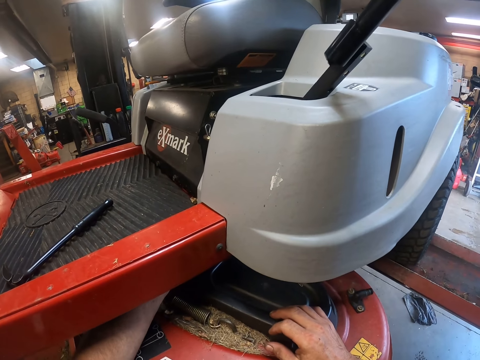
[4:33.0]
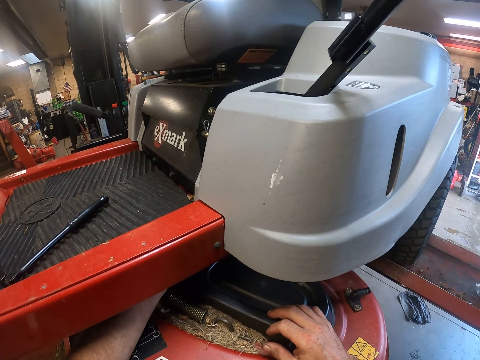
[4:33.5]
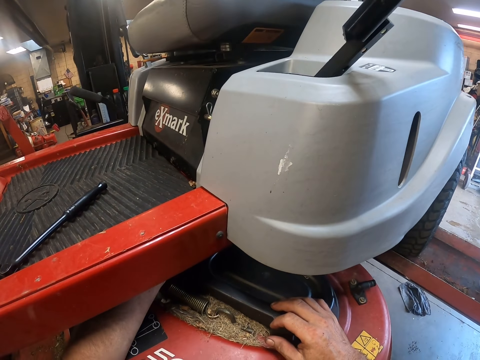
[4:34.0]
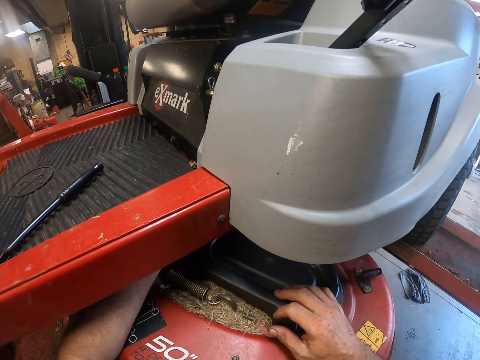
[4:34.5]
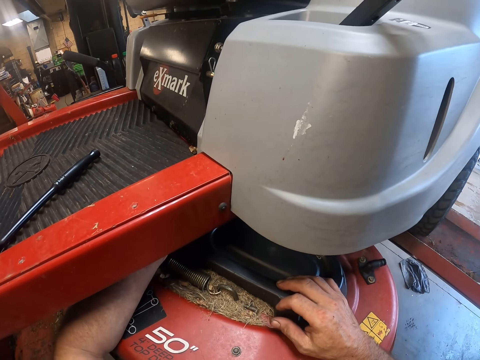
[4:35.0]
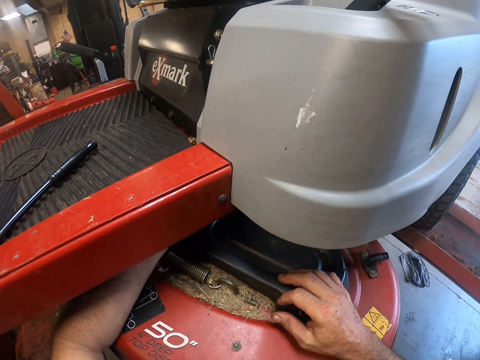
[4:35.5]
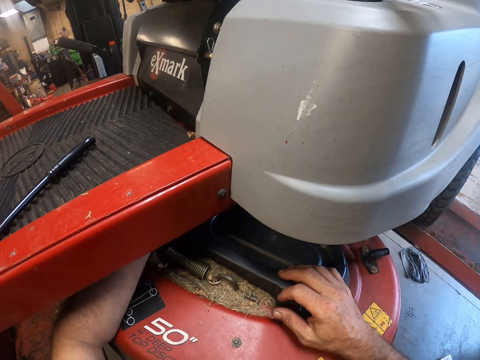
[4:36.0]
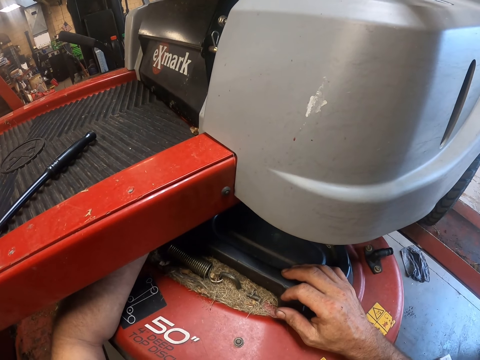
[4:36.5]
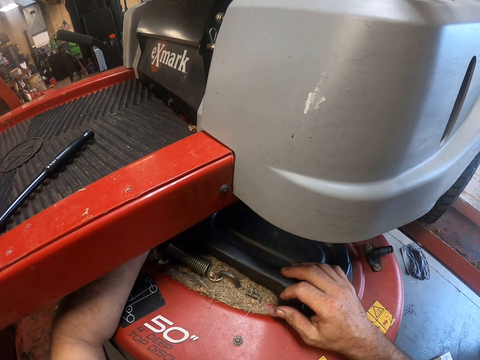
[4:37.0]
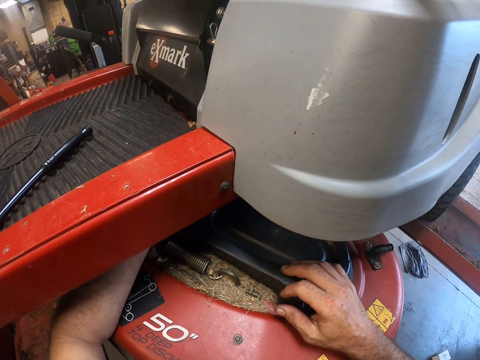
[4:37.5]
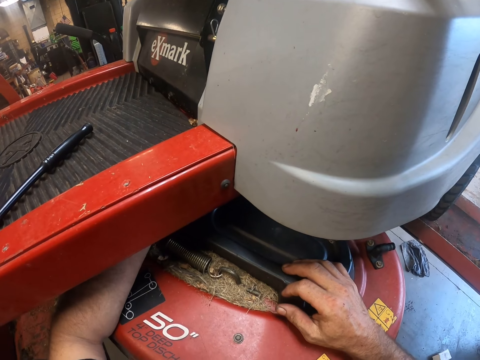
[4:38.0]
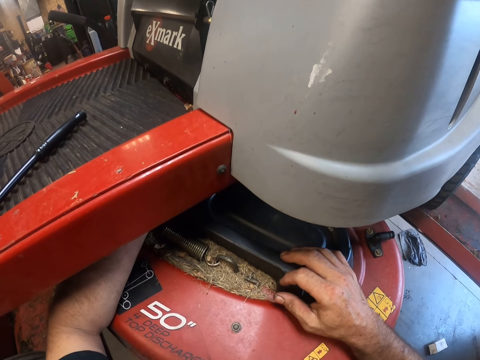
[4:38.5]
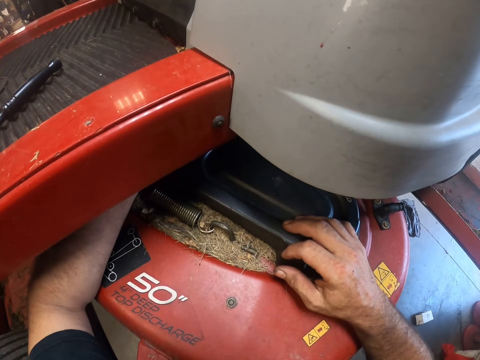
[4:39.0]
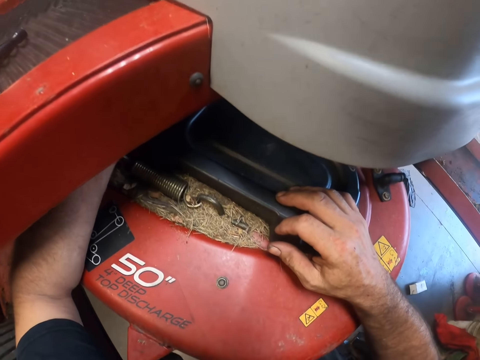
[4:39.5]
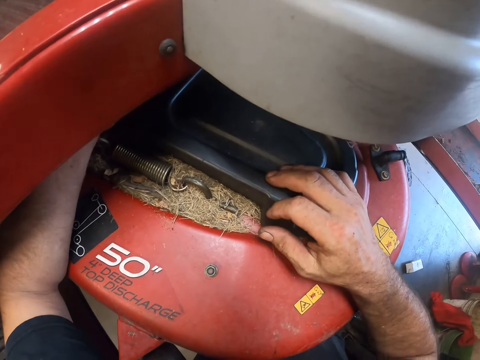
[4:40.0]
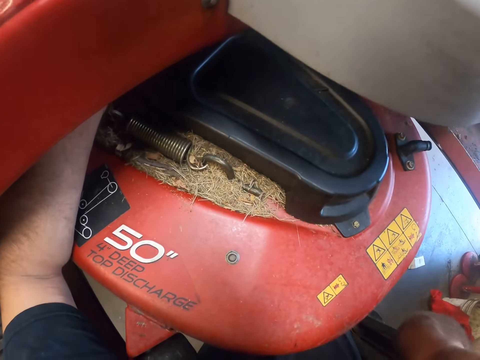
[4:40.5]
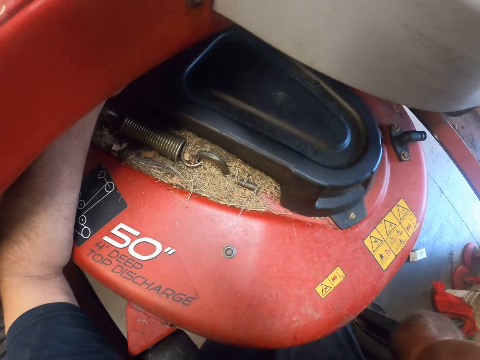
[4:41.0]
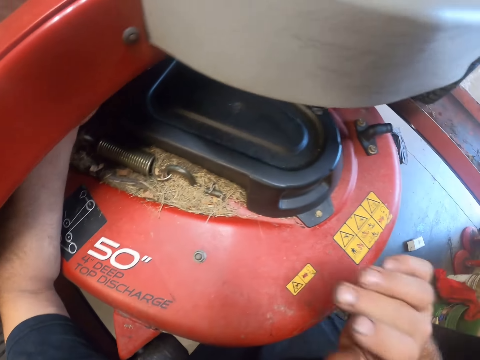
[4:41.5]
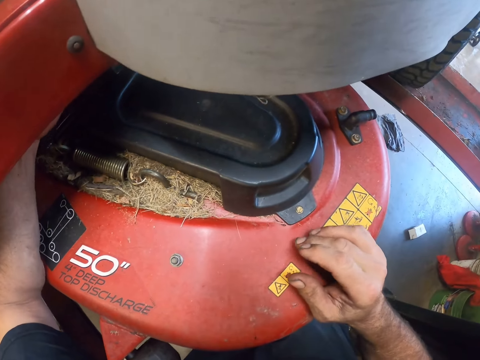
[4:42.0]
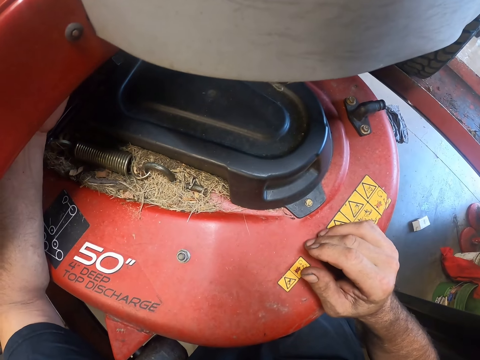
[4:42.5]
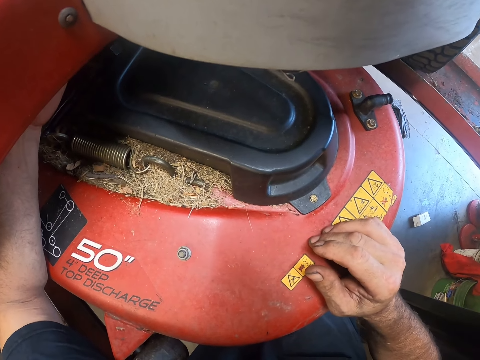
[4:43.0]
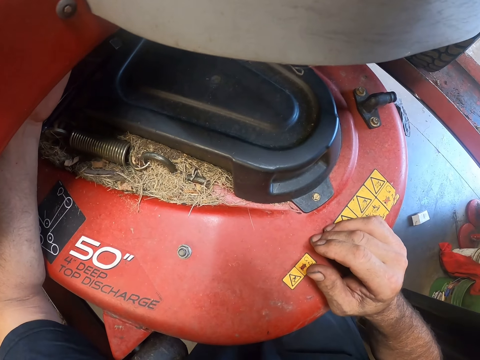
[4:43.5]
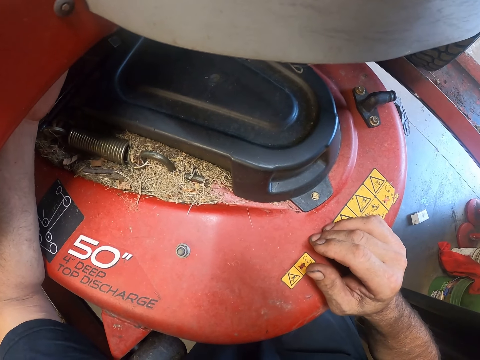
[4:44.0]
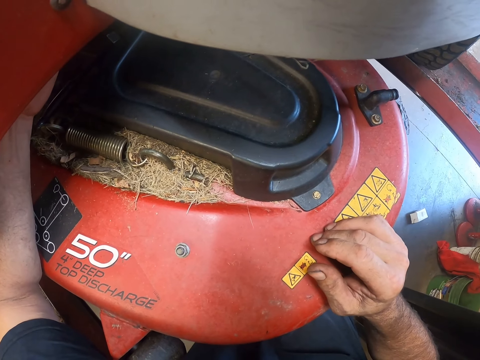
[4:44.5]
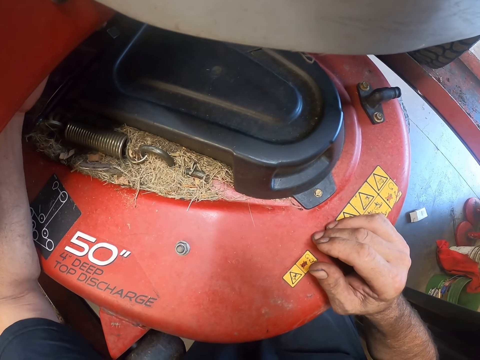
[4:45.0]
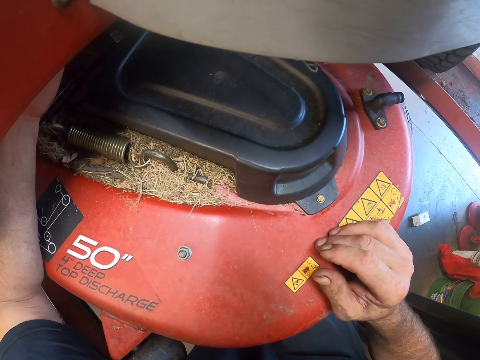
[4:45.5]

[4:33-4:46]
The camera wearer repairs the lawnmower. He looks at the lawnmower. He touches his face with his right hand. He lifts one hand up. He repairs the lawnmower. He touches the lawnmower. He repairs the lawnmower.

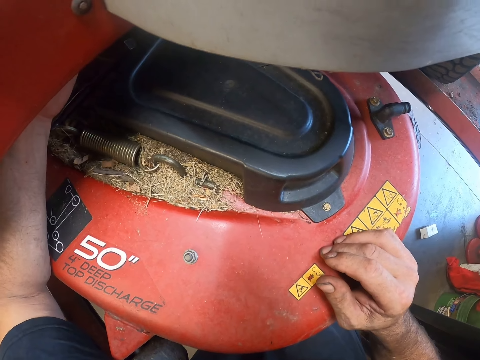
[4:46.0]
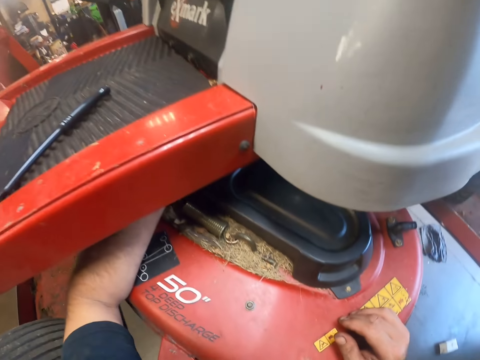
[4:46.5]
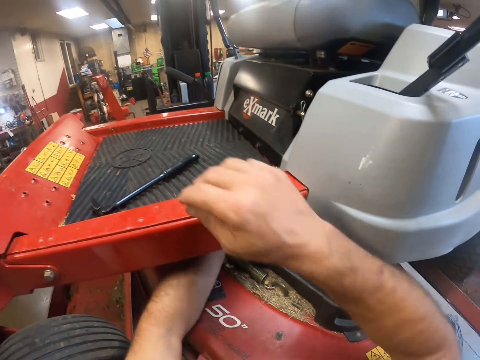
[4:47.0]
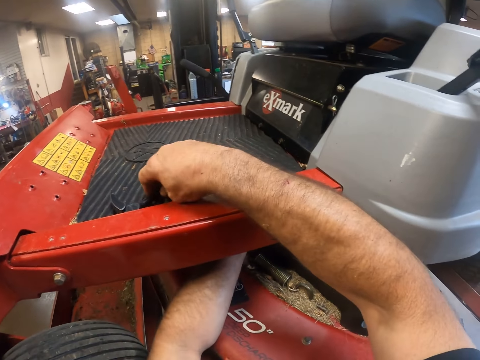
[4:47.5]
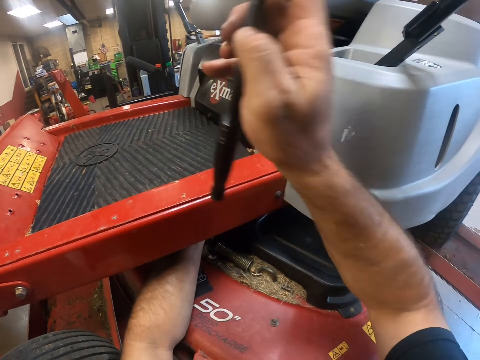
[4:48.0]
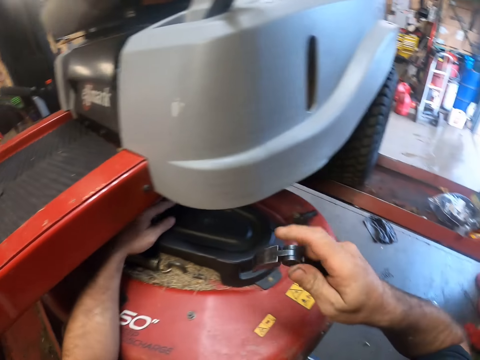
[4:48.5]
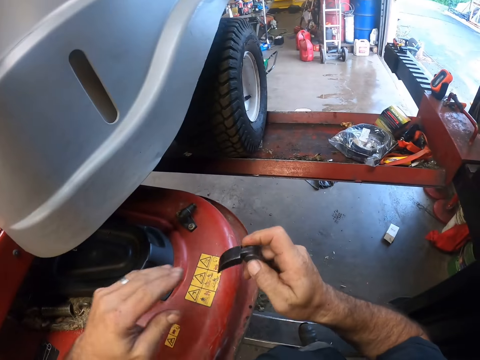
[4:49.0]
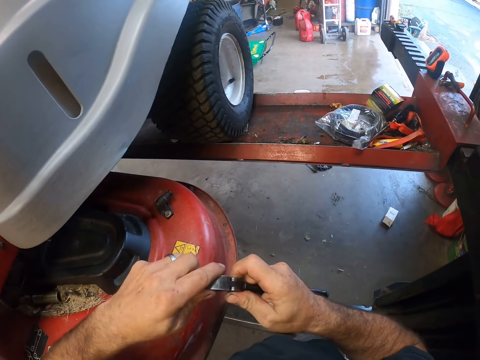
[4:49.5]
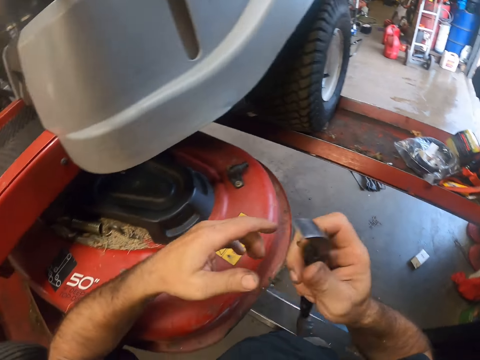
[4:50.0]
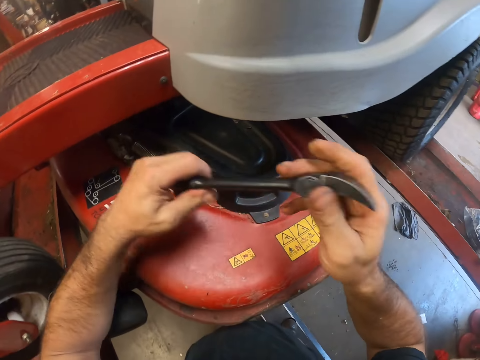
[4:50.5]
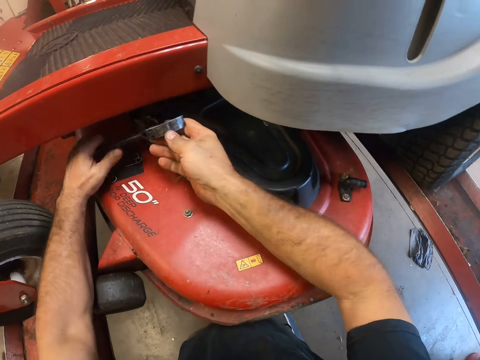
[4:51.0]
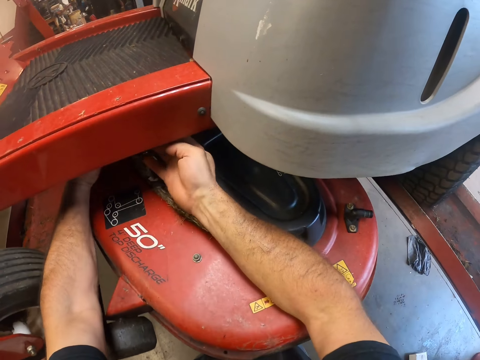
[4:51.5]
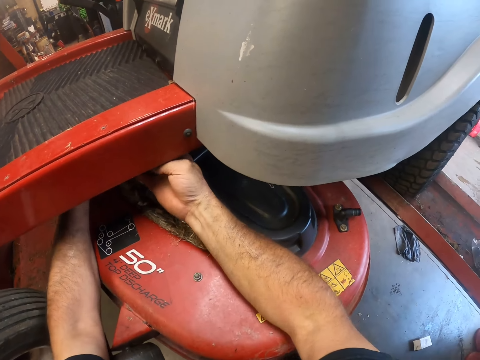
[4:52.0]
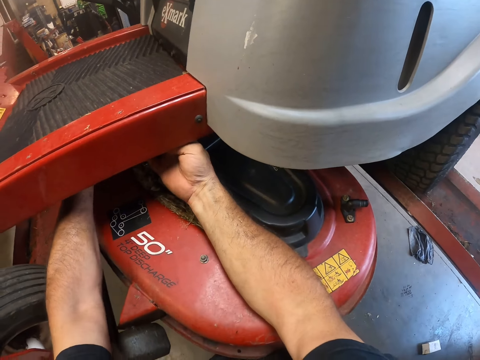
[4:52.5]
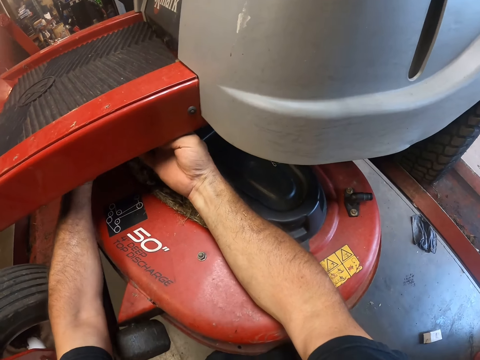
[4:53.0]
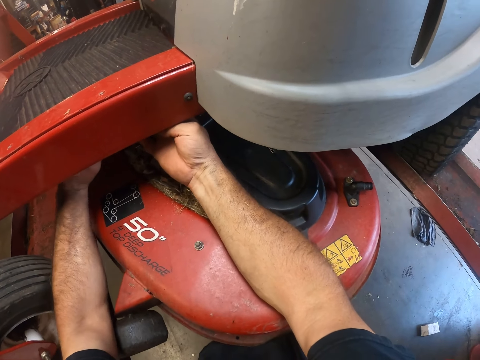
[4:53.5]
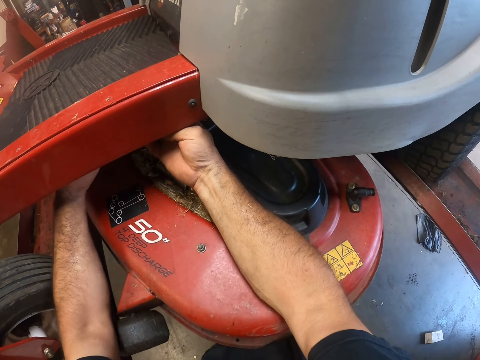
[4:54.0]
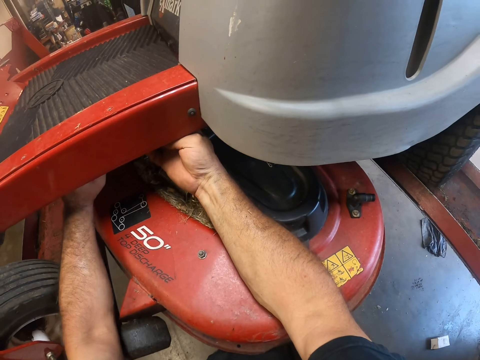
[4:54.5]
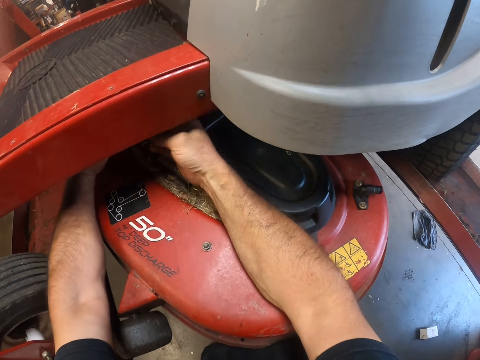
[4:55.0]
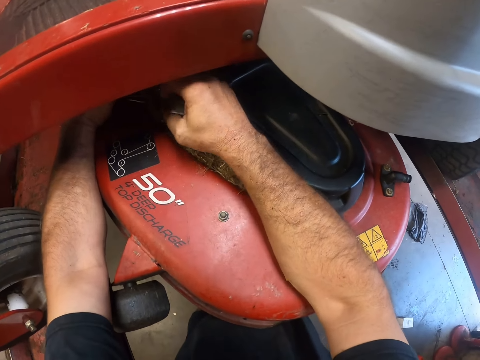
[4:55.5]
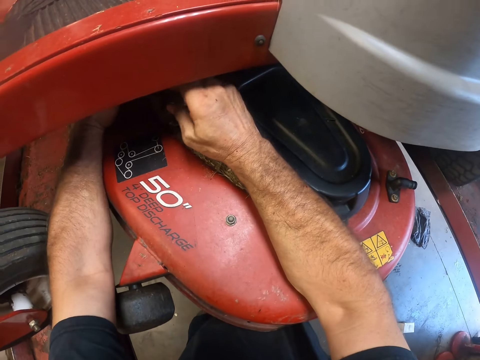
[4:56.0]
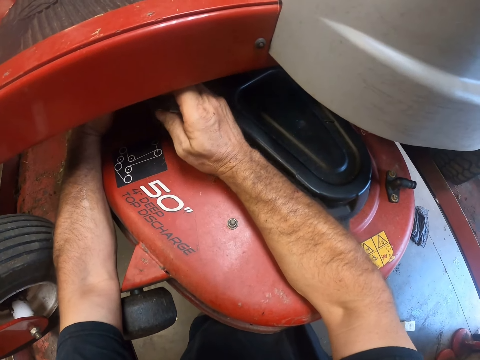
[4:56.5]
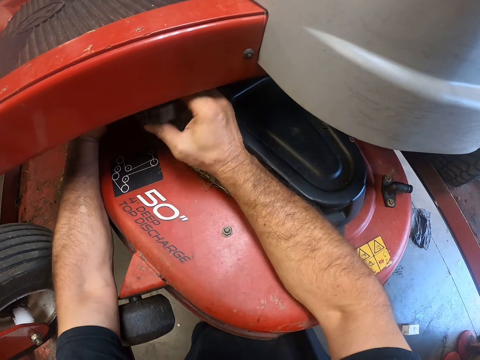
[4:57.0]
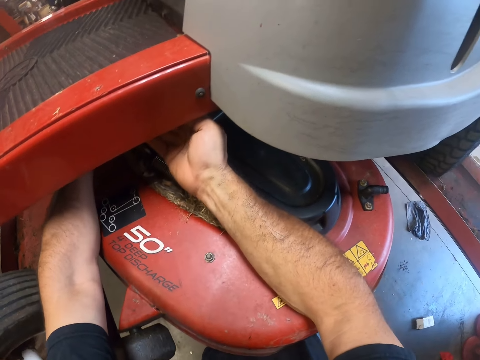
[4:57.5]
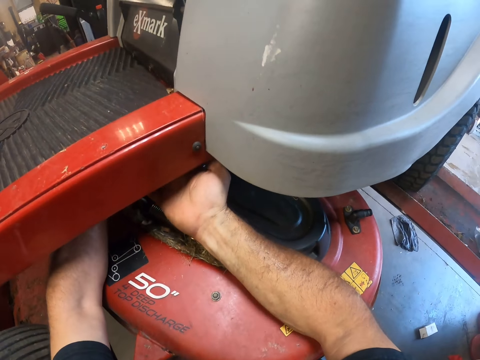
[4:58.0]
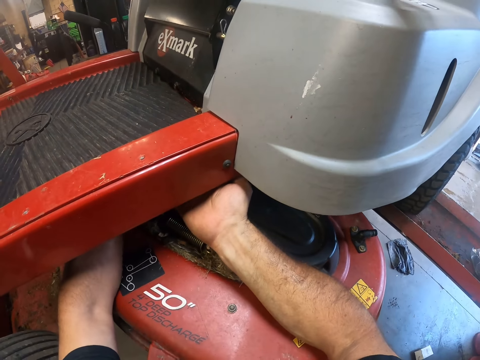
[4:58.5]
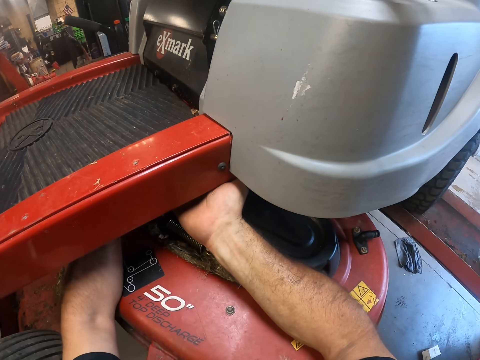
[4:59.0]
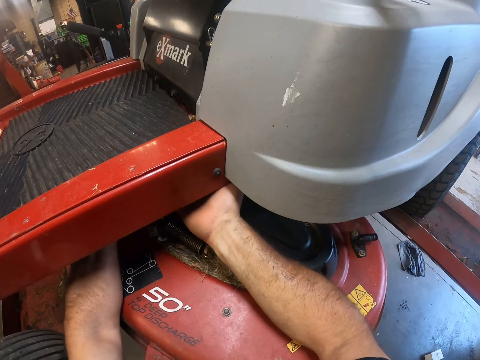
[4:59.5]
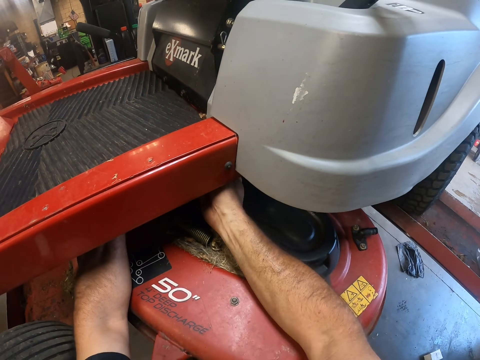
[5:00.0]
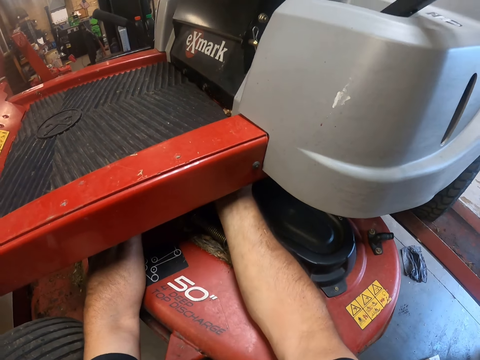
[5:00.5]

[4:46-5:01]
The camera wearer picks up a pry bar on the foot rest of the lawnmower with his right hand. He adjusts the bar end of the pry bar with his left hand. He uses the pry bar under the foot rest. He repairs the lawnmower.
